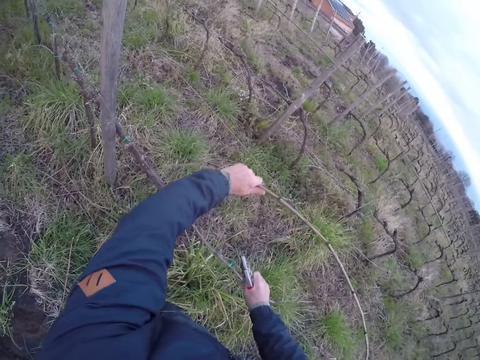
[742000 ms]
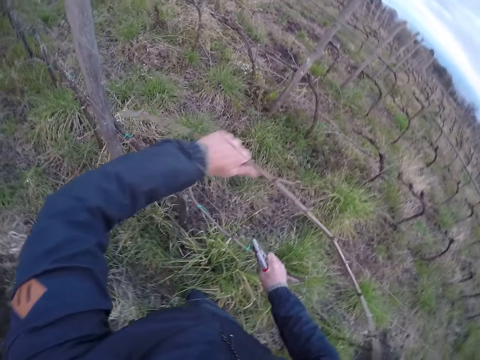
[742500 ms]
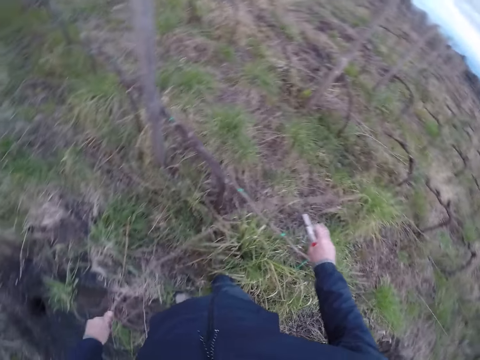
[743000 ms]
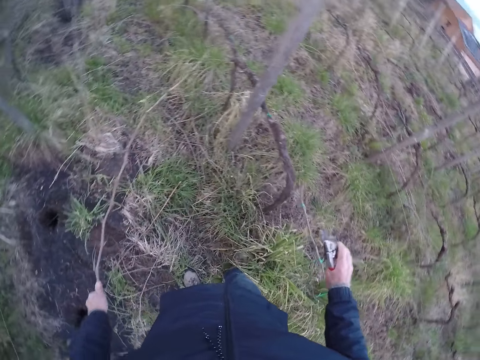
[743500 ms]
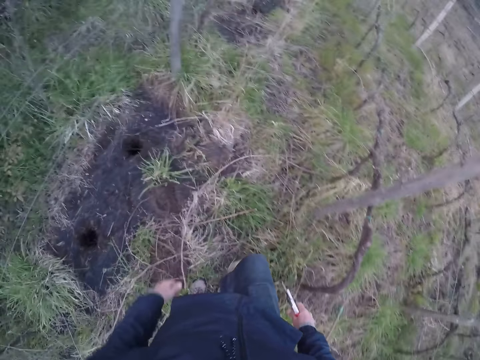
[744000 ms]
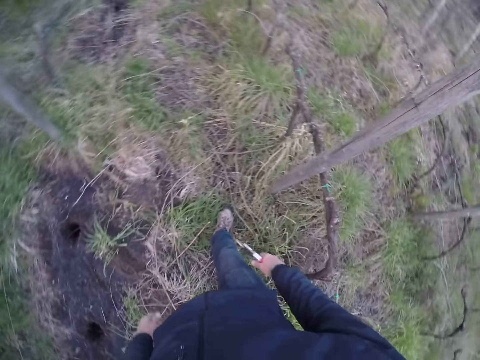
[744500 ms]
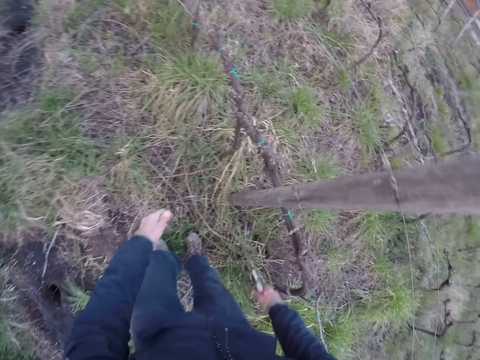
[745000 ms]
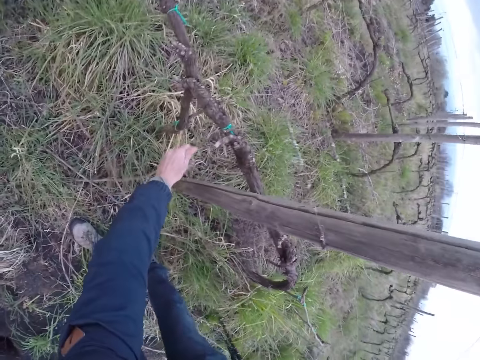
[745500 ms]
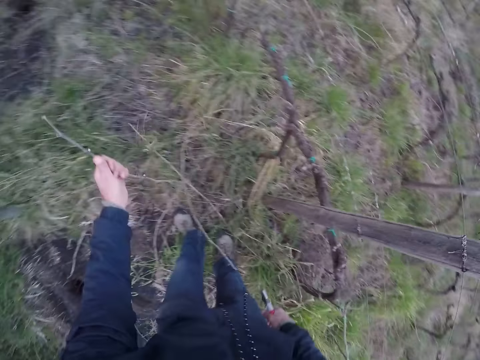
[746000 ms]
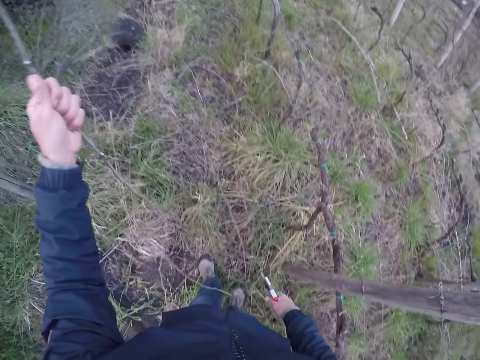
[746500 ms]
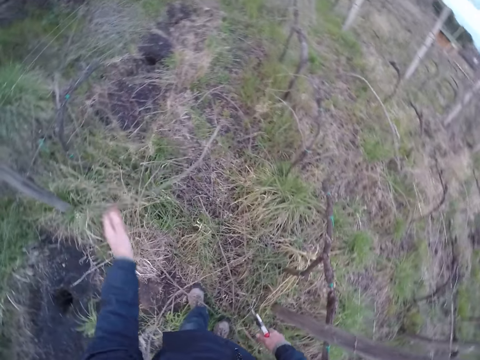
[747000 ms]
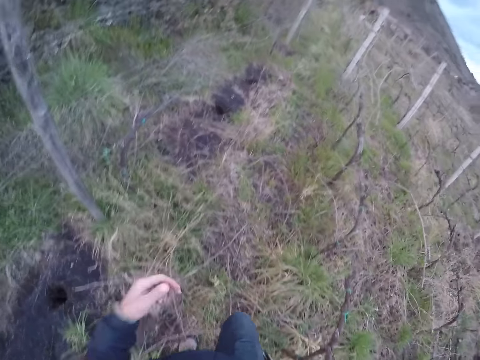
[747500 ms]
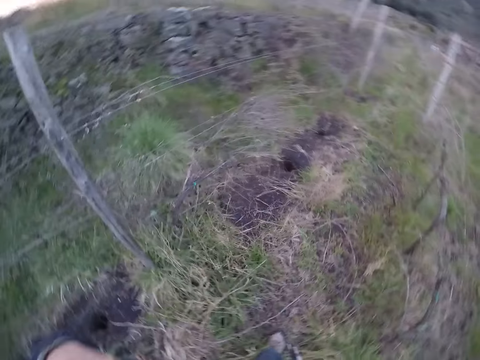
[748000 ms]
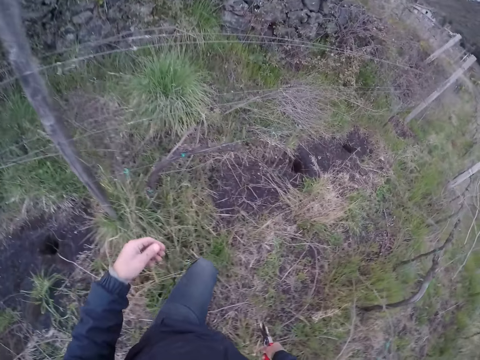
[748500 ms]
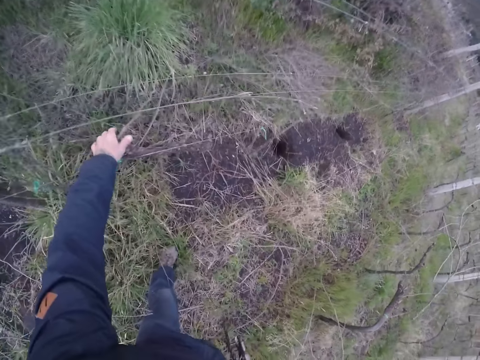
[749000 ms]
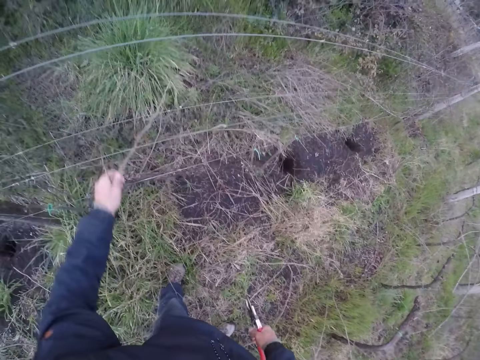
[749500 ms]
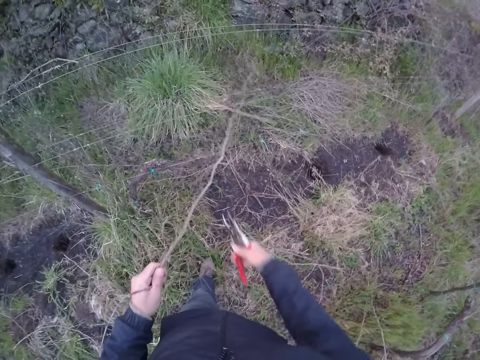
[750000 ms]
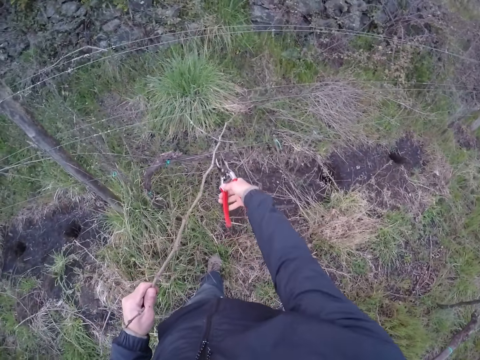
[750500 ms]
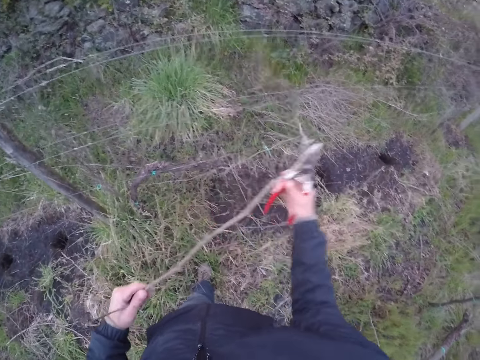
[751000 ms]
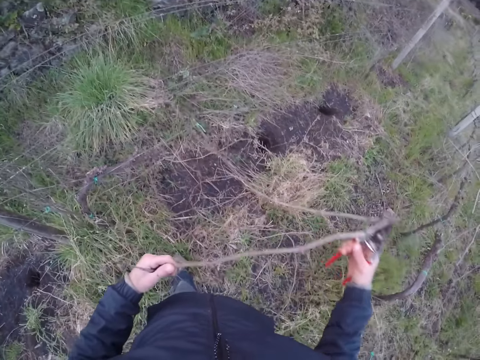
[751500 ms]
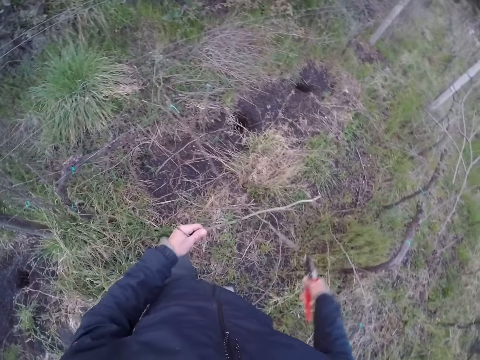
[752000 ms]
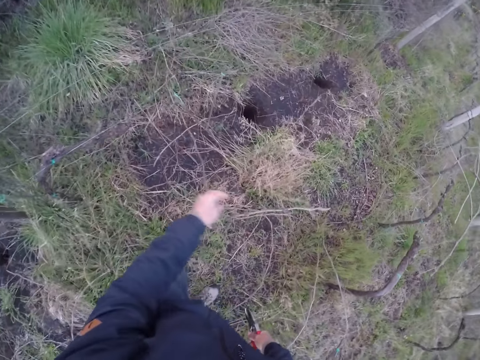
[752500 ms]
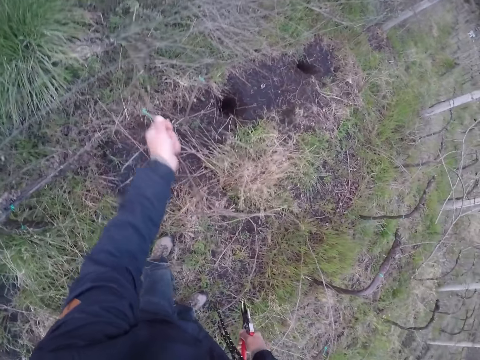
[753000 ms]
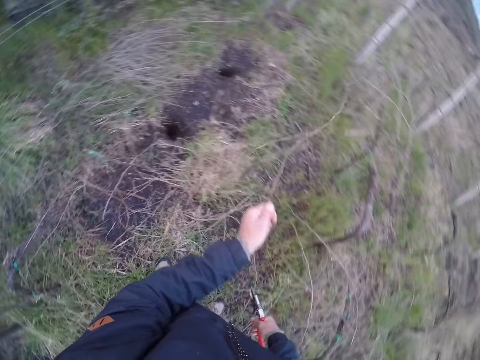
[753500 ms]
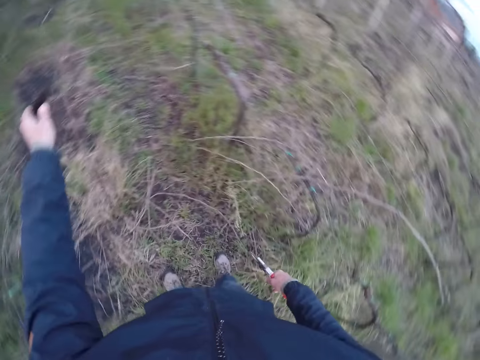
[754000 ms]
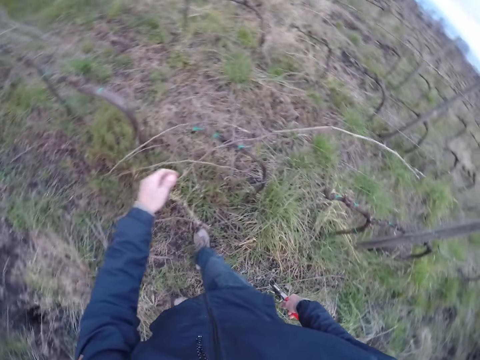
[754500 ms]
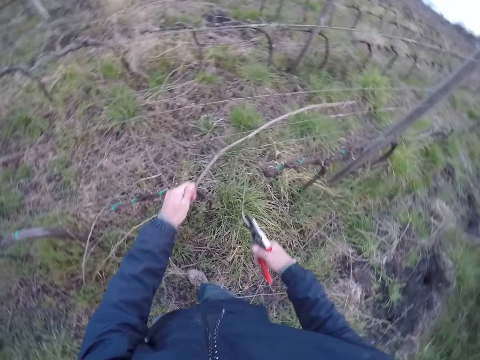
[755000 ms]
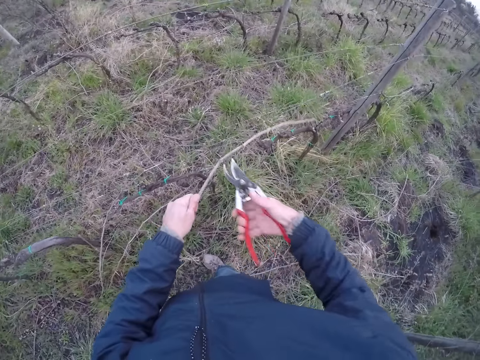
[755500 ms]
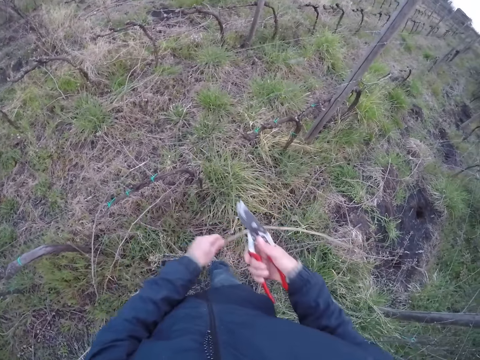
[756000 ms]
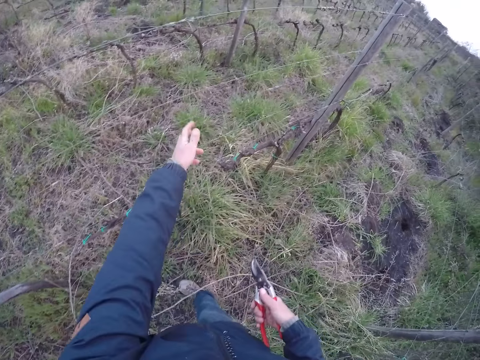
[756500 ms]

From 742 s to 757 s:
The camera wearer drops the twig on the ground with his left hand. He pulls a twig with his left hand. He drops the twig on the ground with his left hand. He folds his hand. He pulls a twig with his left hand. He cuts the twig in his left hand with the pruning shear in his right hand, from the fence. He drops the twig on the ground with his left hand. He pulls a twig with his left hand. He throws the twig to the ground with his left hand. He pulls a twig with his left hand. He cuts the twig in his left hand with the pruning shear in his right hand.

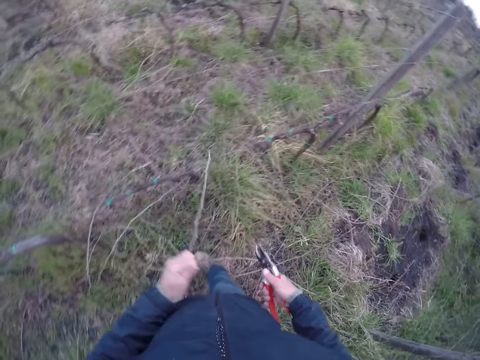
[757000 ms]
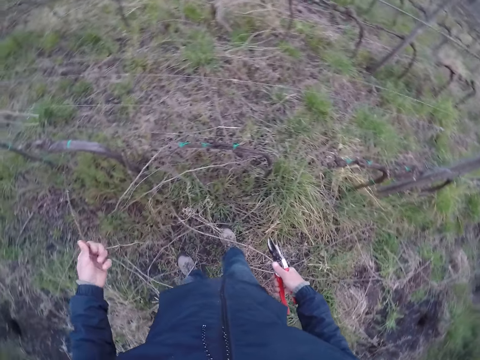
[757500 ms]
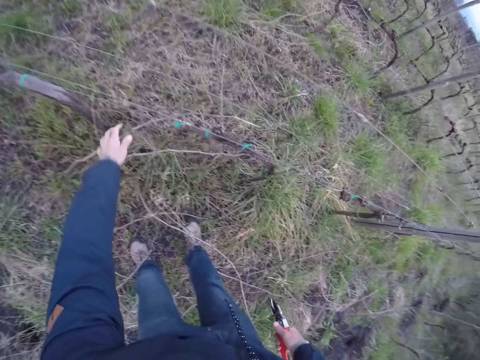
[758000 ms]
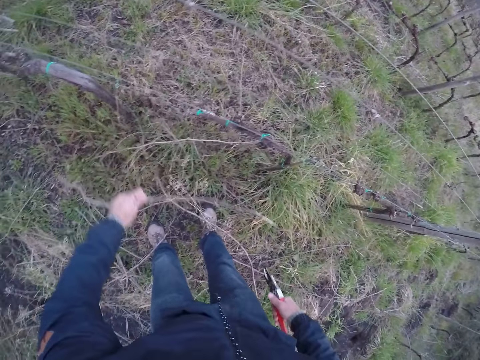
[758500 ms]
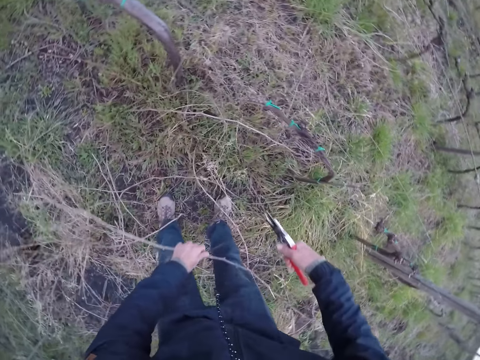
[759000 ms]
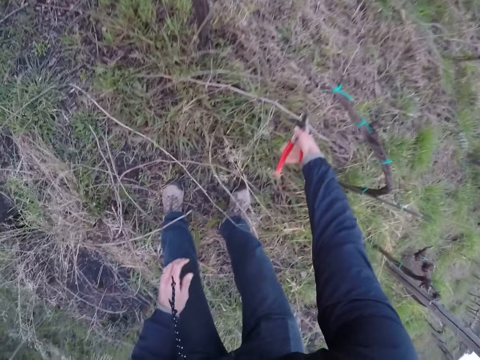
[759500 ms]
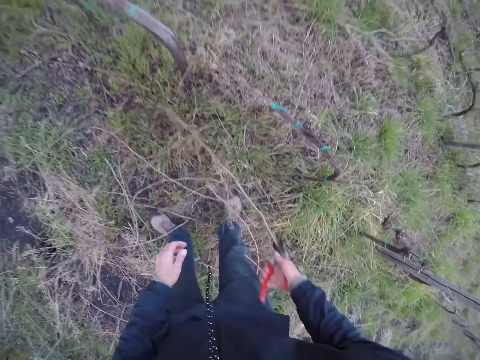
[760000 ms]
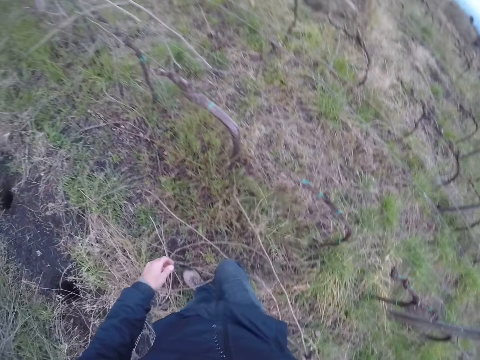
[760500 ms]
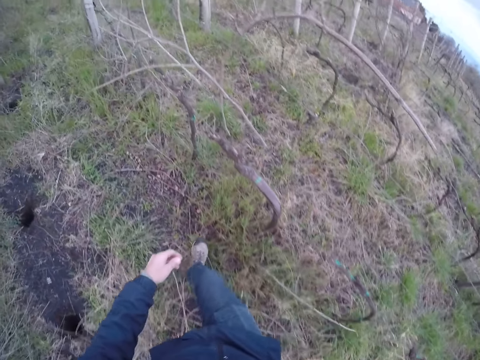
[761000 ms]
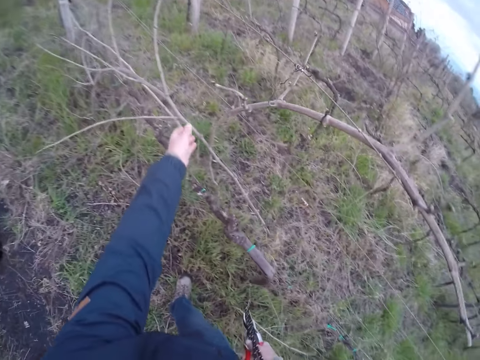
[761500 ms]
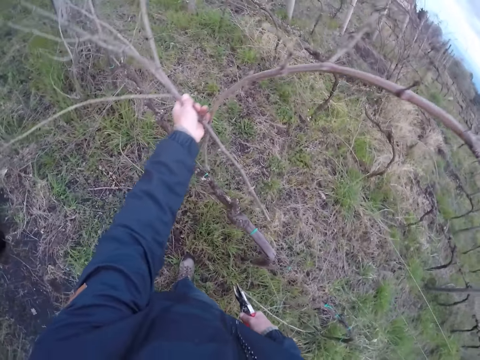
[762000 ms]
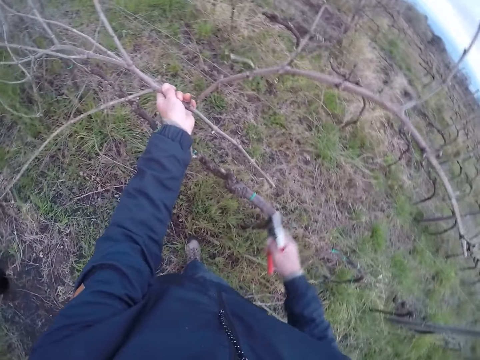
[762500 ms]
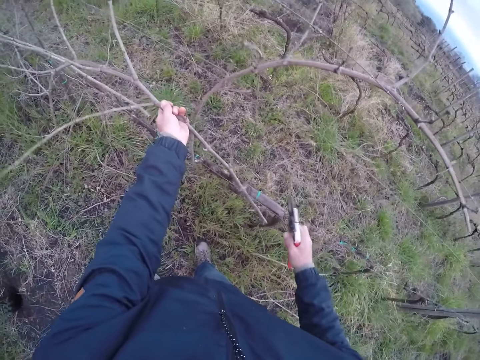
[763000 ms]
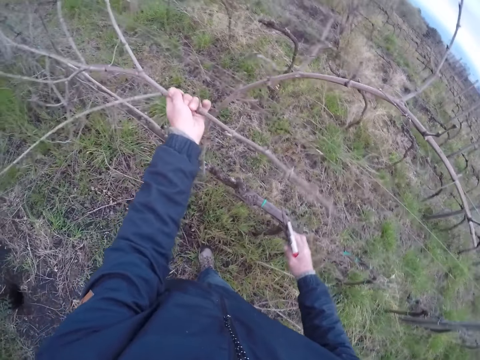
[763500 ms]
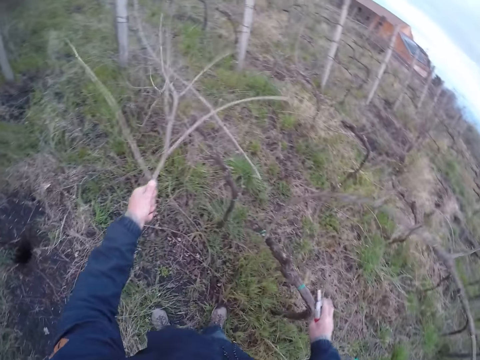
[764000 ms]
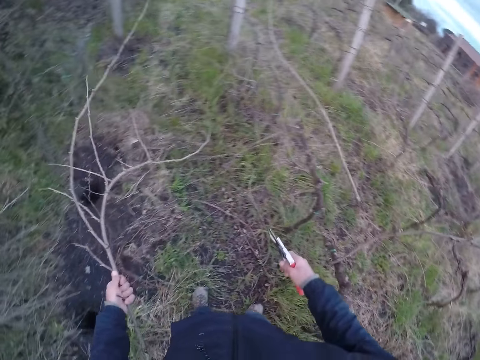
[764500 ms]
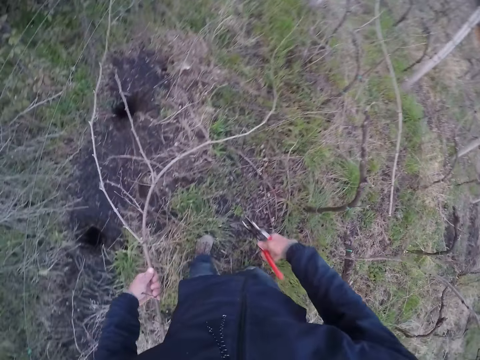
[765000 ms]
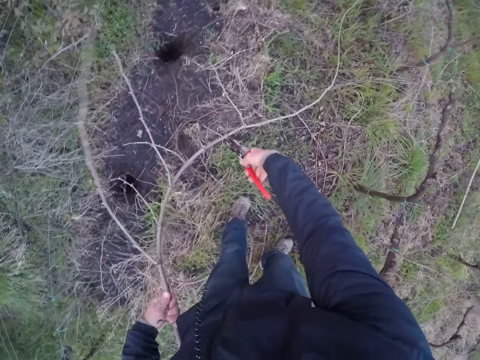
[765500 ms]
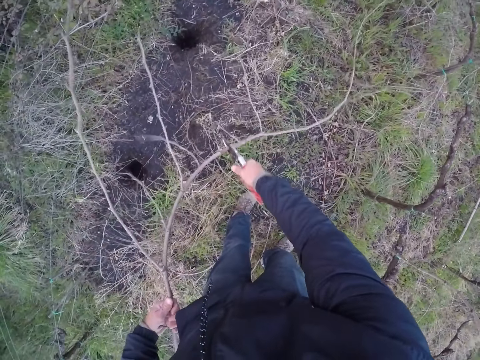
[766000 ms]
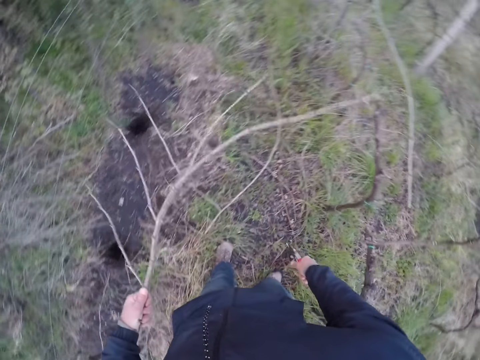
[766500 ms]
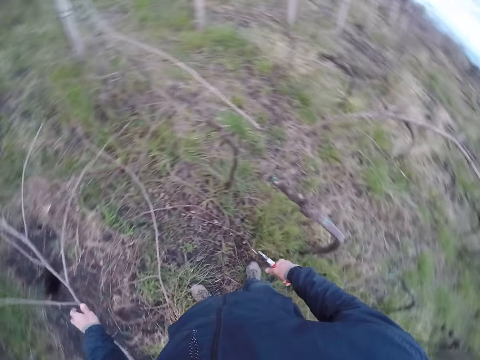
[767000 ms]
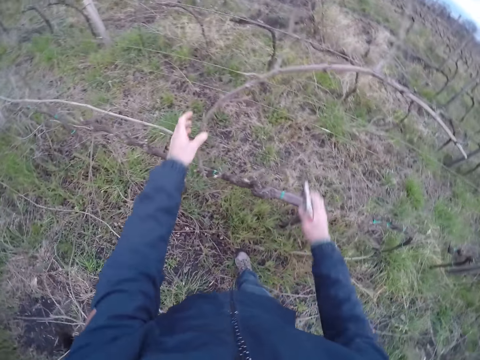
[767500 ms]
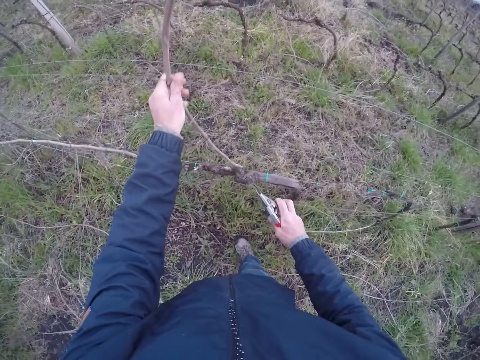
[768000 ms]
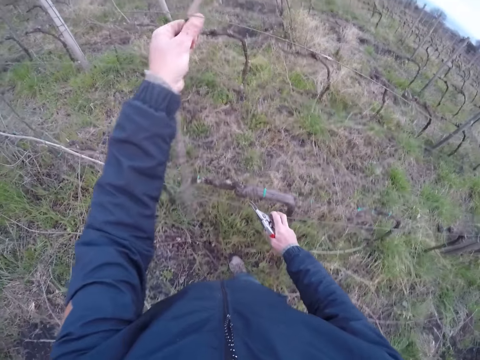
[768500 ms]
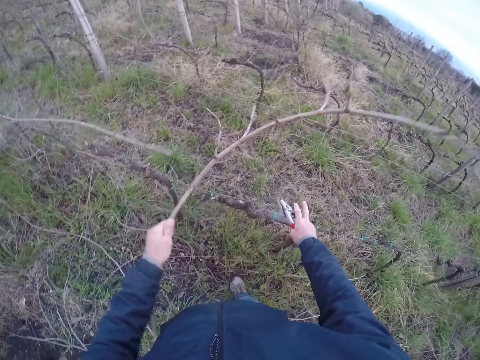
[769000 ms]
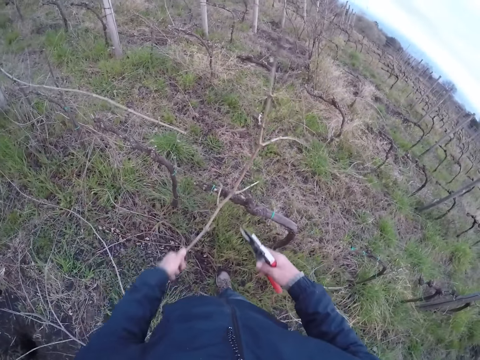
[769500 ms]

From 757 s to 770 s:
The camera wearer pulls a twig with his left hand. He drops the twig on the ground with his left hand. He pulls a twig with his left hand. He drops the twig on the ground with his left hand. He picks a twig with a pruning shear in his right hand. He drops the twig on the ground with the pruning shear in his left hand. He pulls a twig with his left hand. He cuts the twig in his left hand with the pruning shear on his right hand. He drops the twig on the ground with his left hand. He pulls a twig with his left hand.
